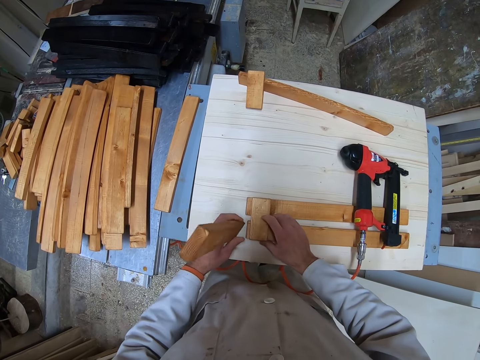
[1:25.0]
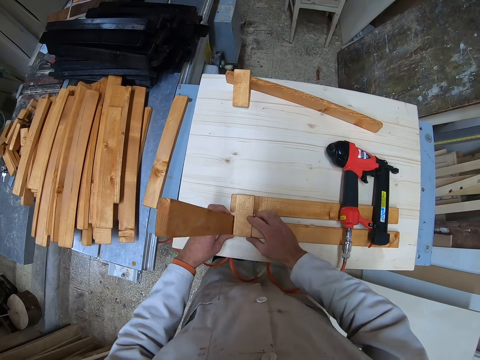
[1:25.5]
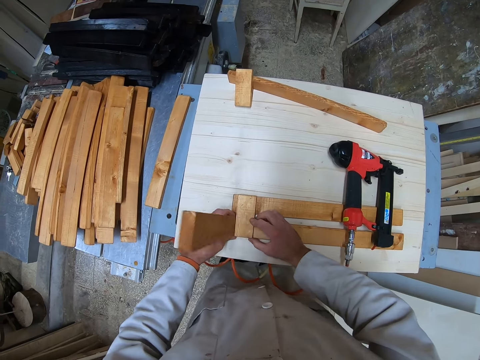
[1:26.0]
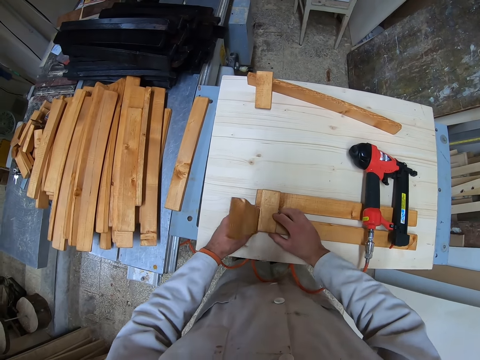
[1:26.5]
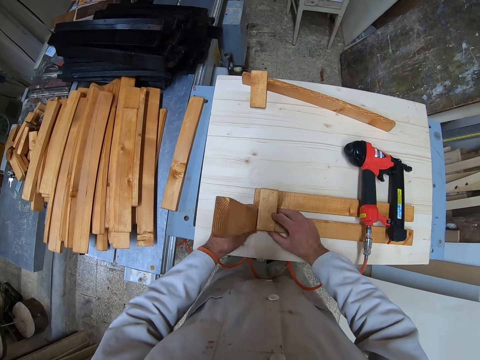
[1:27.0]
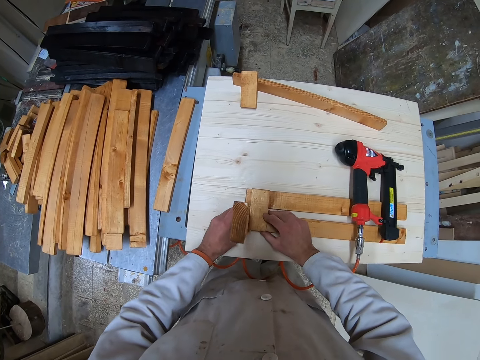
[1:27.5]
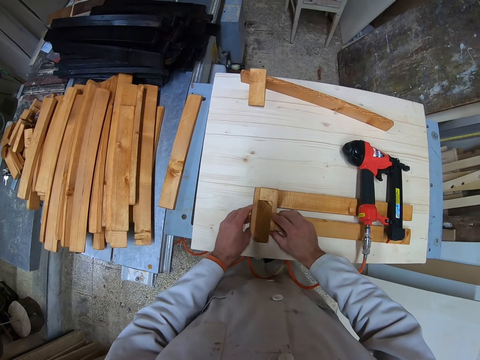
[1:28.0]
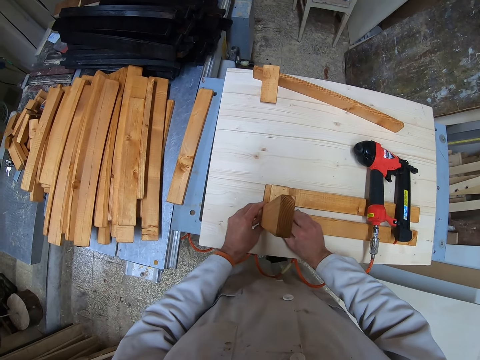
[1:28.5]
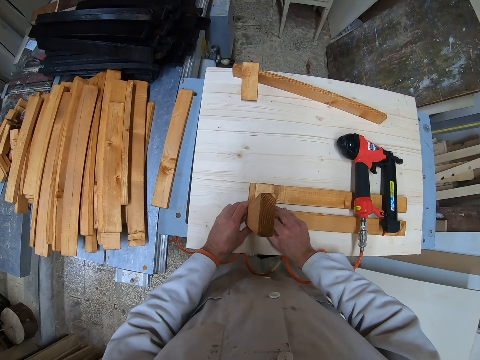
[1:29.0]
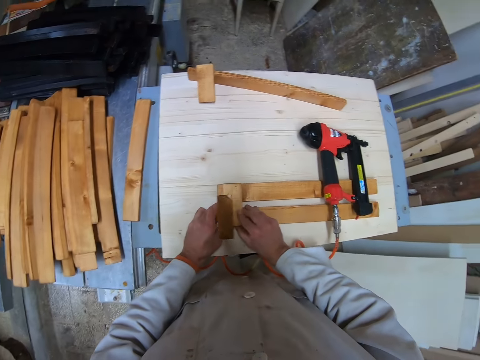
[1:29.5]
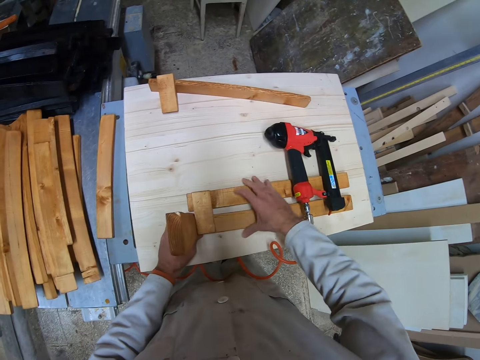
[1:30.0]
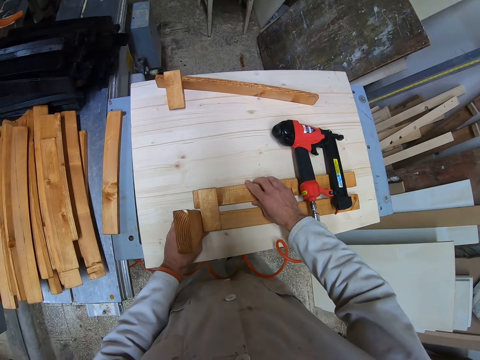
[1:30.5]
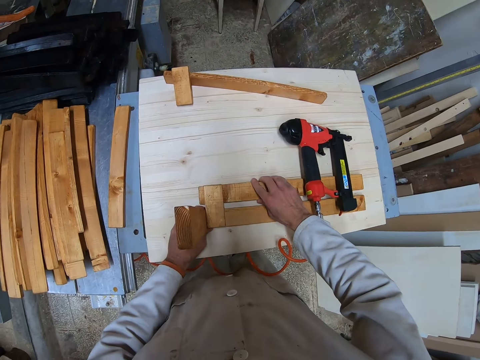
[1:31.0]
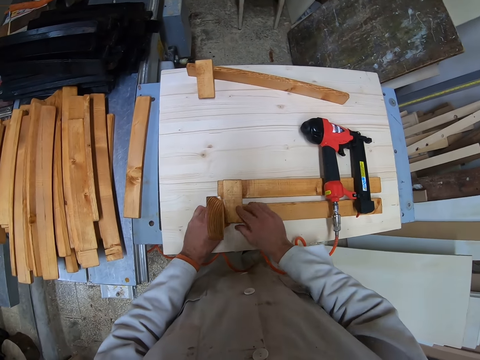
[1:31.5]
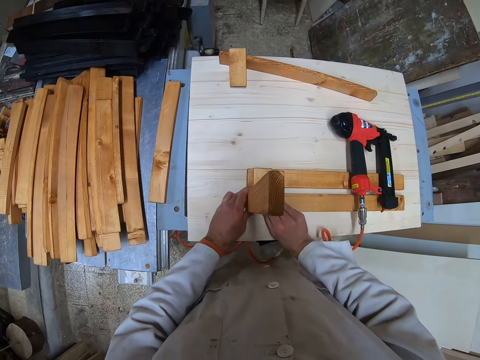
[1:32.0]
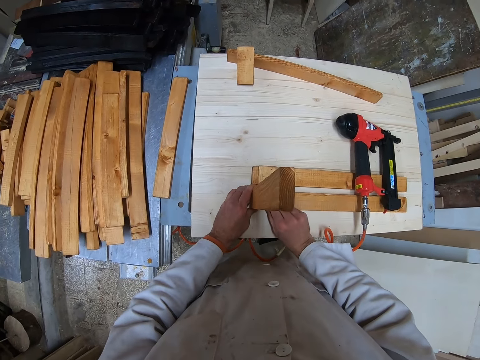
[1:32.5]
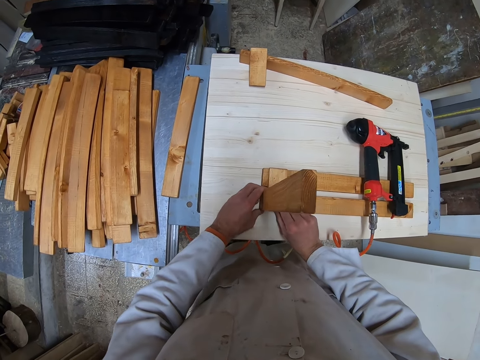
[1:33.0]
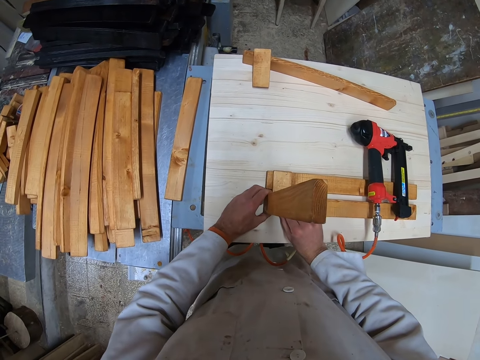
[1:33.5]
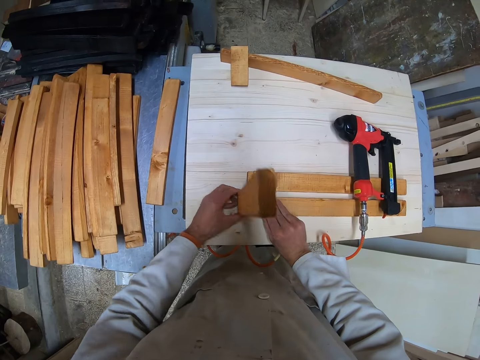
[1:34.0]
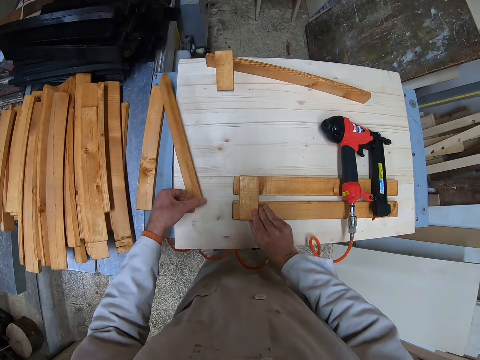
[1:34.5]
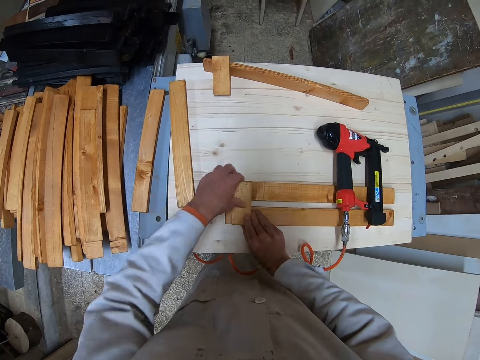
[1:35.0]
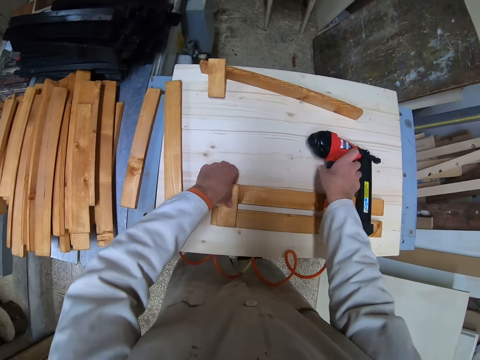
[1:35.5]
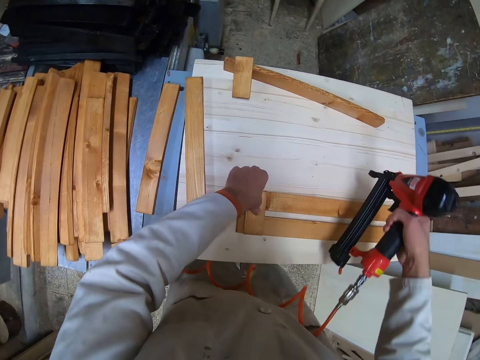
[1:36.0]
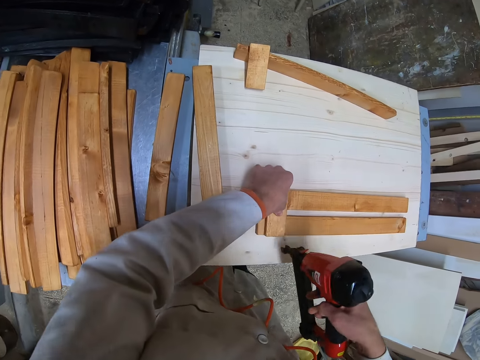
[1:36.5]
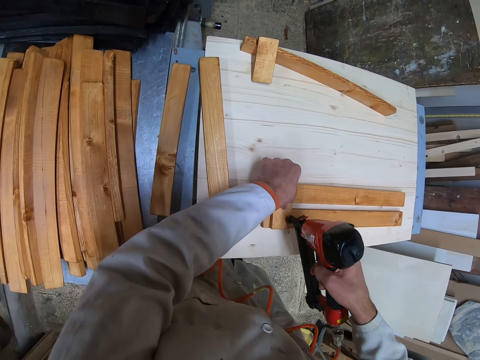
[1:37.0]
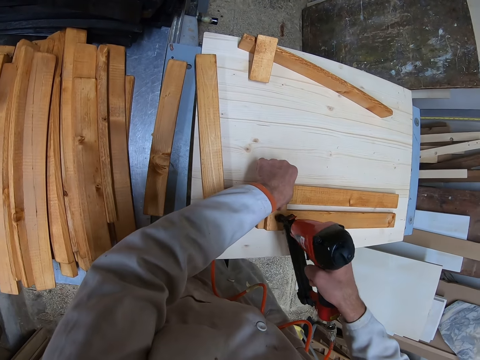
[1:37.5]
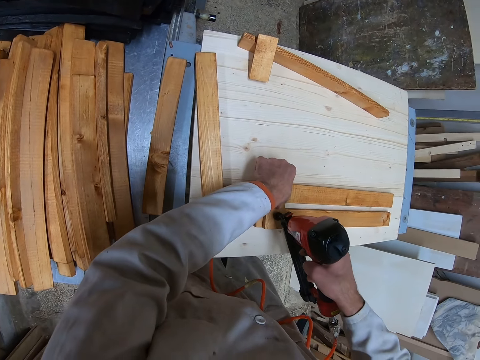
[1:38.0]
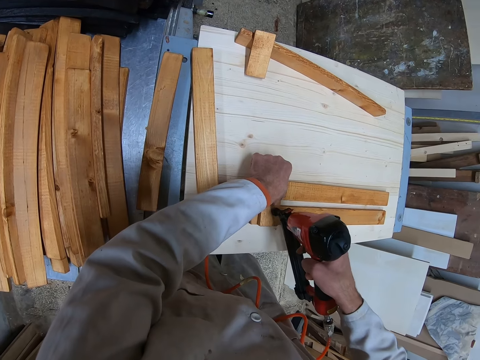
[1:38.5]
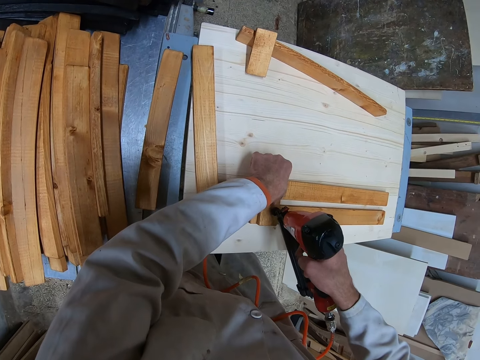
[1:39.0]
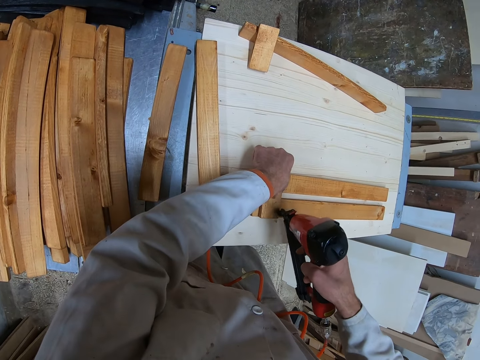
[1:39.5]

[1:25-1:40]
The camera wearer stands the piece of wood adjacent to other pieces of wood on the white table. He joins the pieces of wood. He aligns the woods properly. He drops the standing piece of wood on the white table. He holds some pieces of wood on the white table together with his left hand. He picks up the electric nail gun from the table. He nails the pieces of wood together.

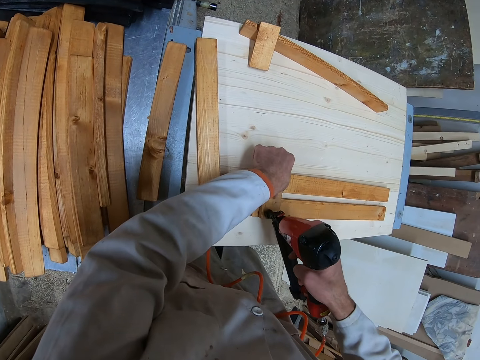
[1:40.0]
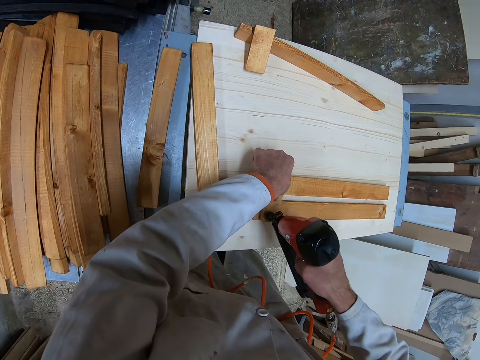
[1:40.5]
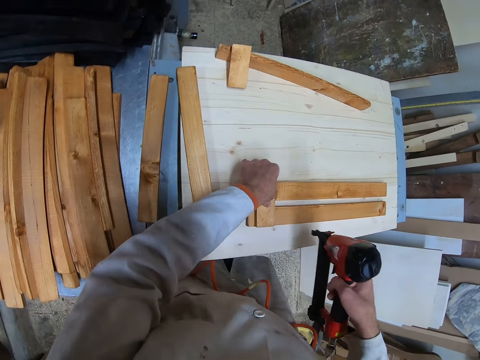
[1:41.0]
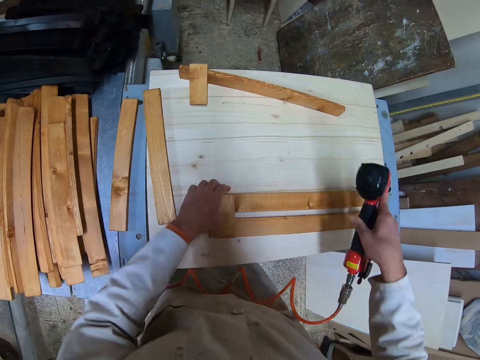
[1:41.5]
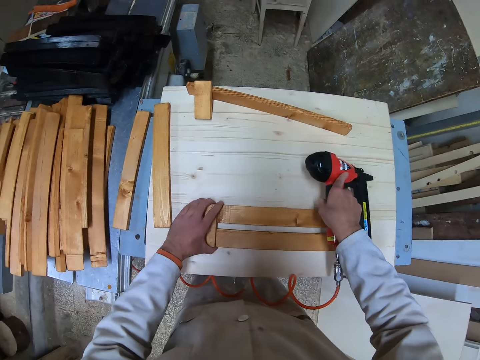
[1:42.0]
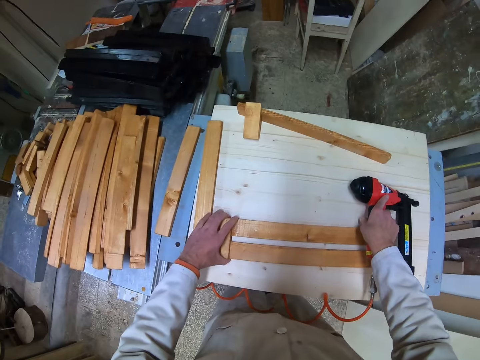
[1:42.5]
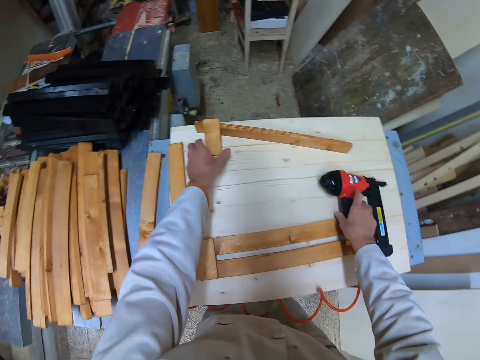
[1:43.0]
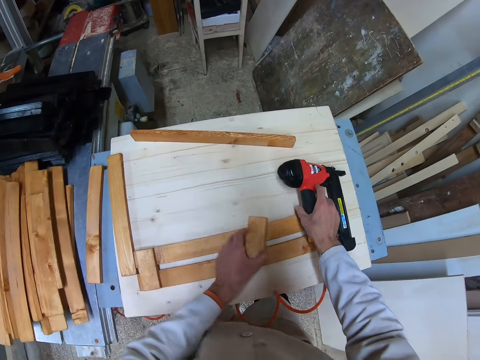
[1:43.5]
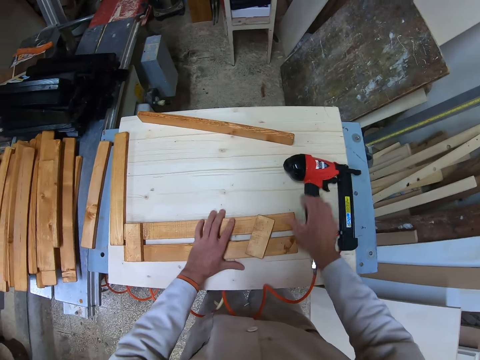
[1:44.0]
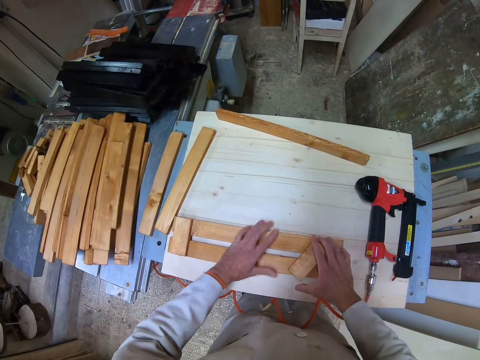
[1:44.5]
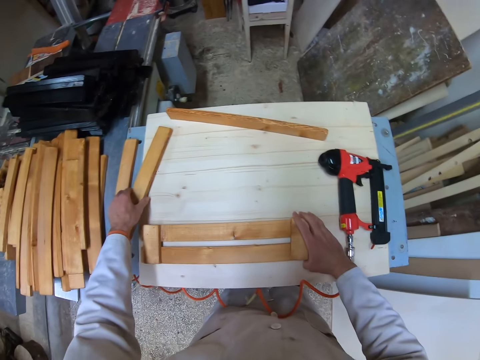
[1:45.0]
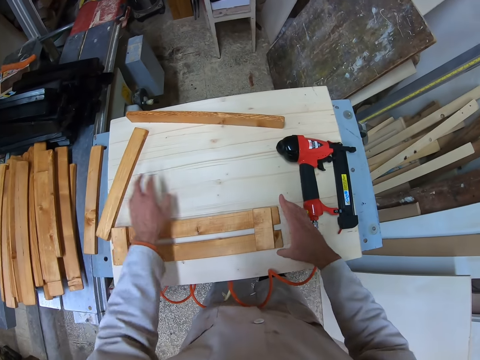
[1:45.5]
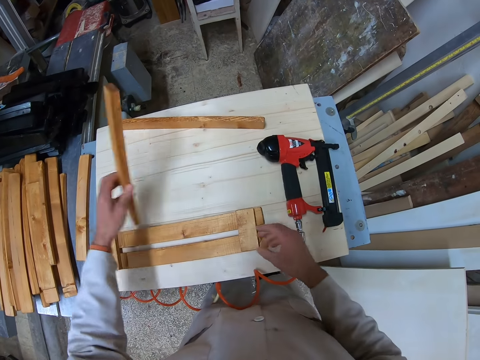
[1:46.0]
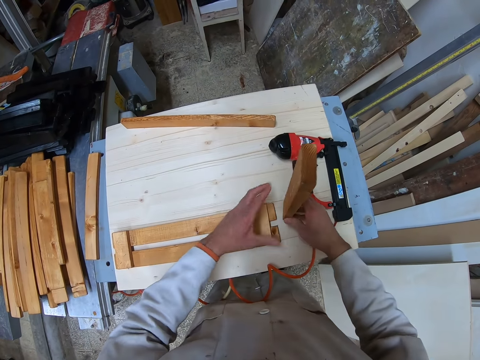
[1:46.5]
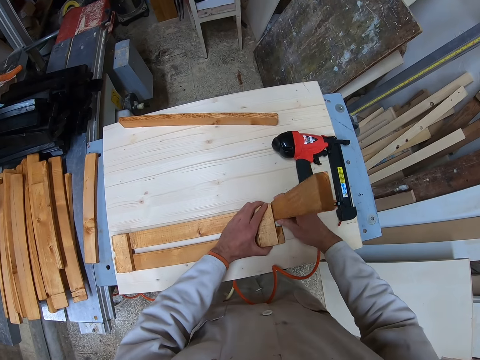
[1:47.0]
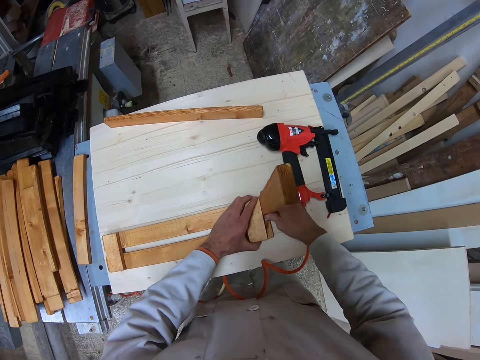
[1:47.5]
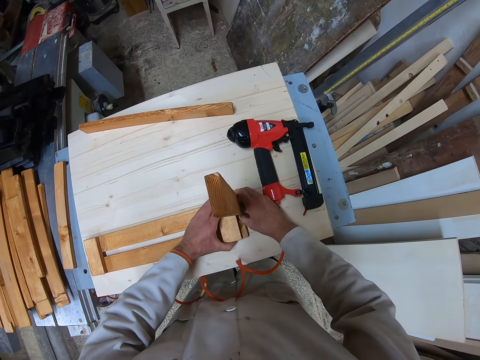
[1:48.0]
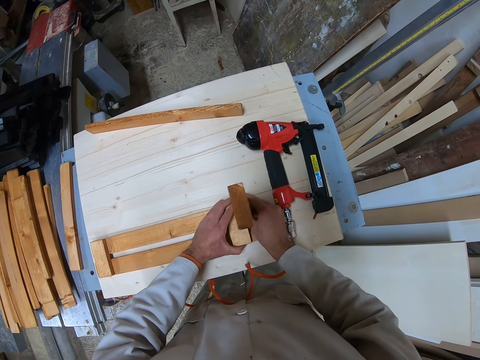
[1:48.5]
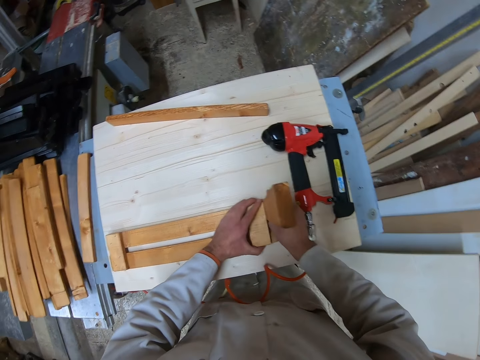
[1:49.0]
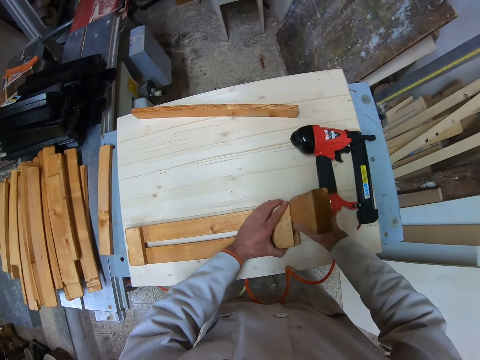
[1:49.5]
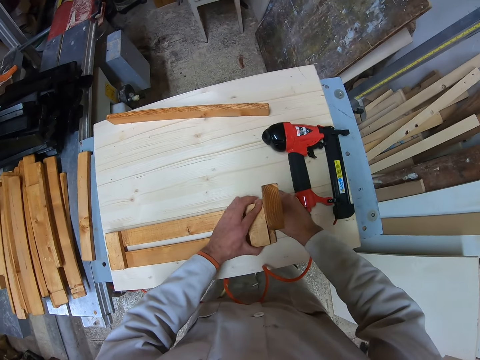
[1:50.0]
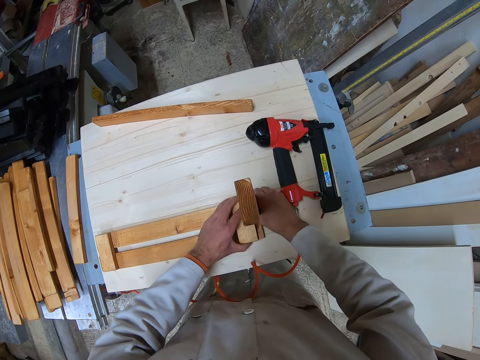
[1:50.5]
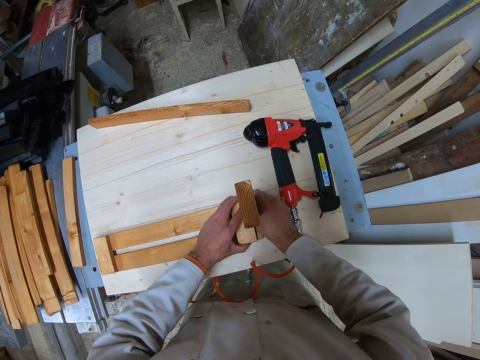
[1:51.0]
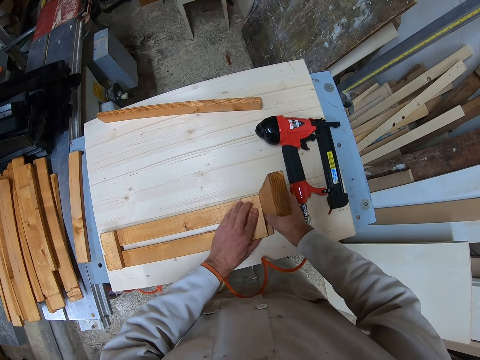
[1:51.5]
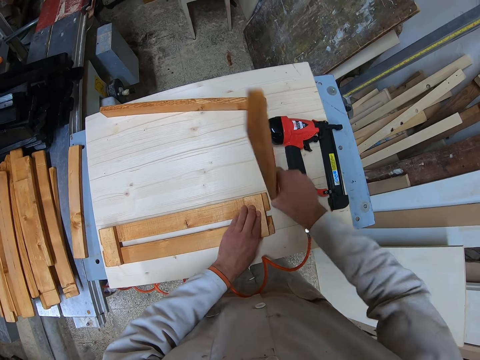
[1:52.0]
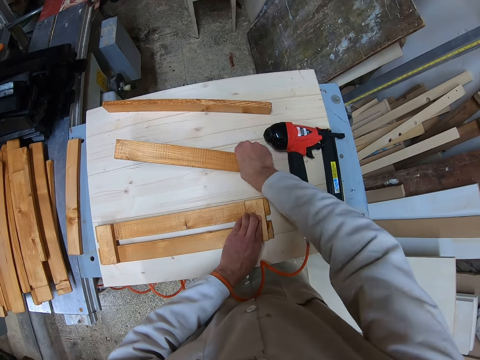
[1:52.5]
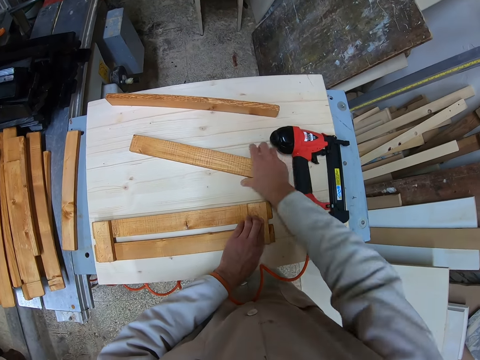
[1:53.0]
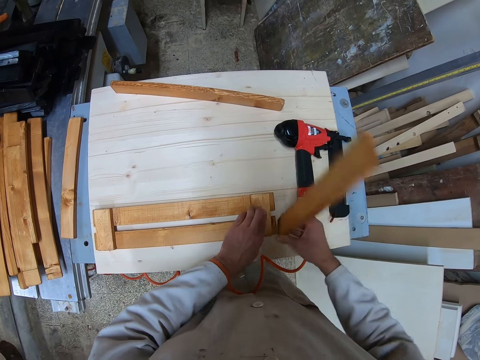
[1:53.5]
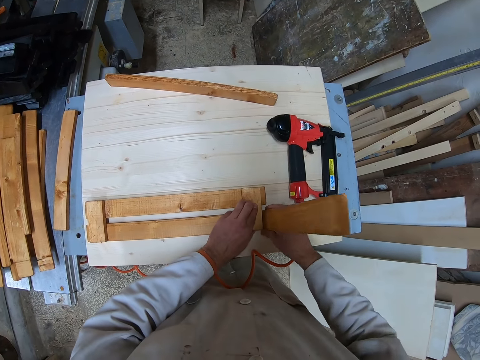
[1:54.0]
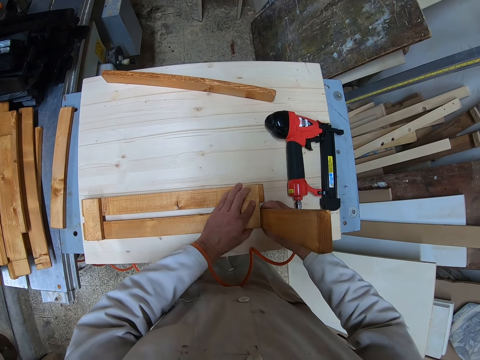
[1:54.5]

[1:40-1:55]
The camera wearer drops the electric nail gun on the white table. They move the nailed woods a bit on the white table. They pick up another piece of wood on the white table. They drop the picked piece of wood on the already nailed piece of wood. They arrange the pieces of wood properly. They pick up another wood from the white table. They stand the wood adjacent to the arranged pieces of wood. They join the wood. They drop the standing wood back on the white table. They pick up the wood again from the white table. They stand the wood adjacent to the arranged woods.
